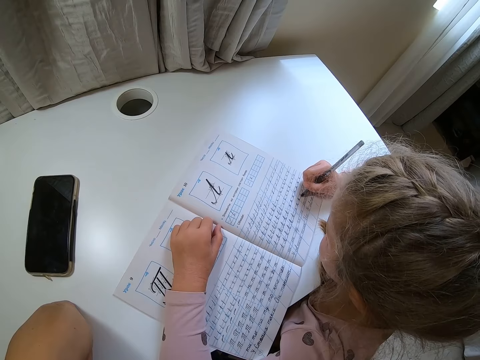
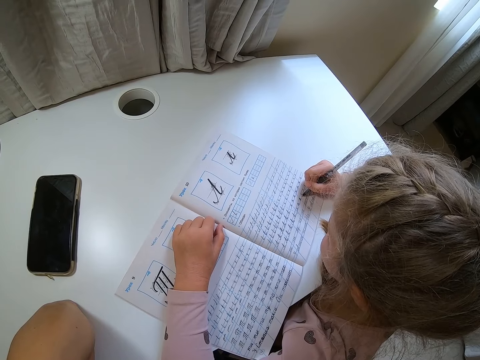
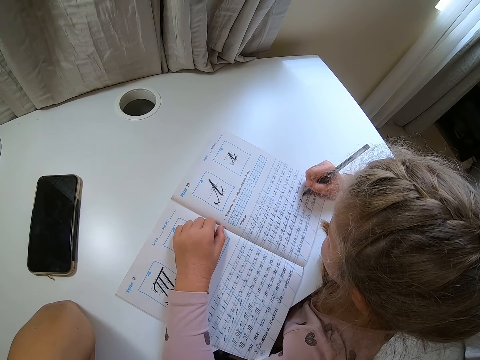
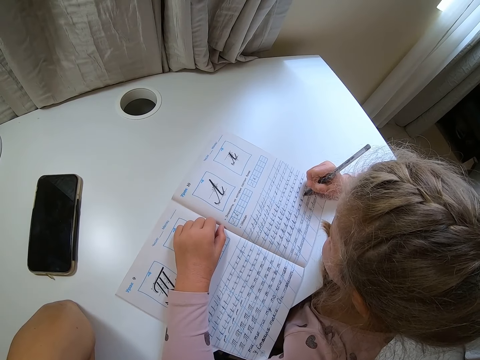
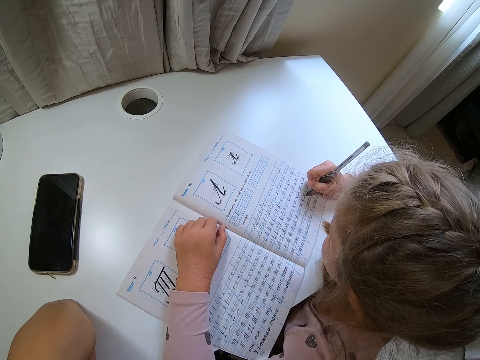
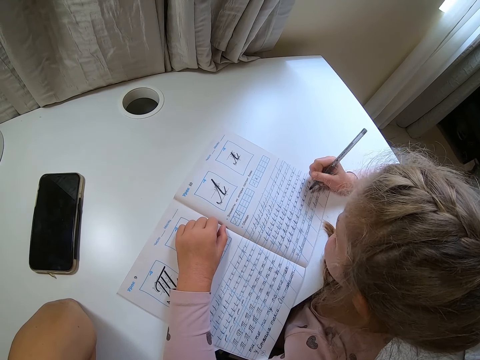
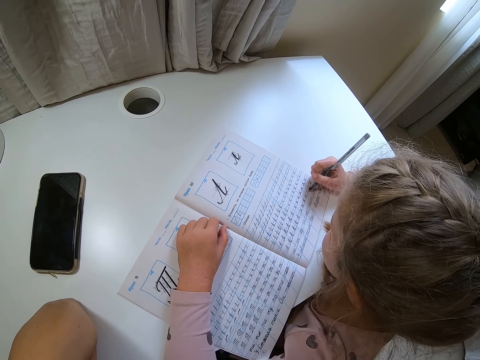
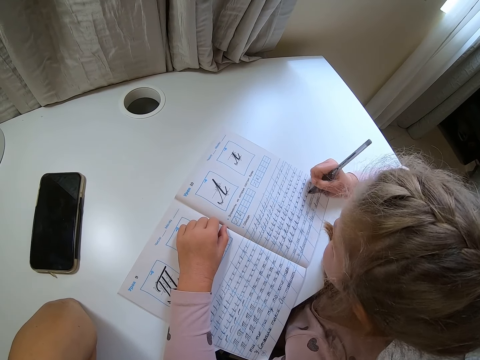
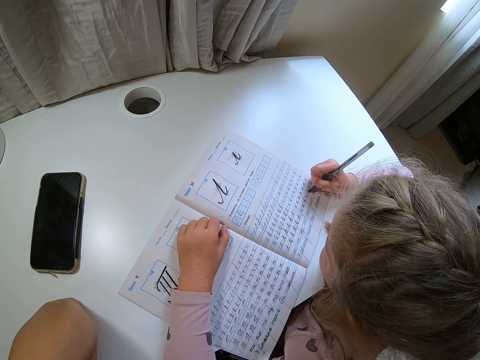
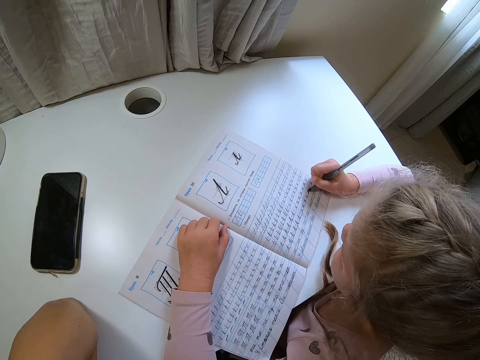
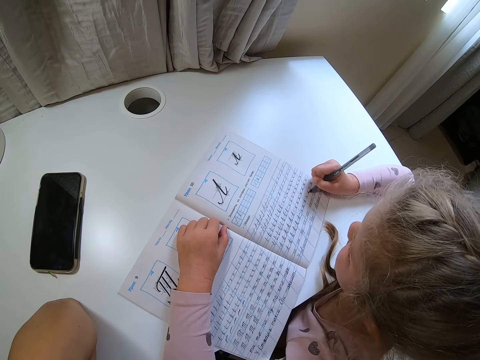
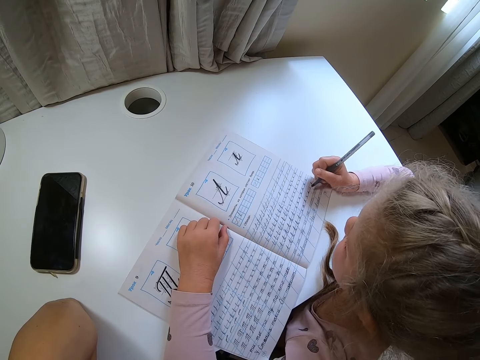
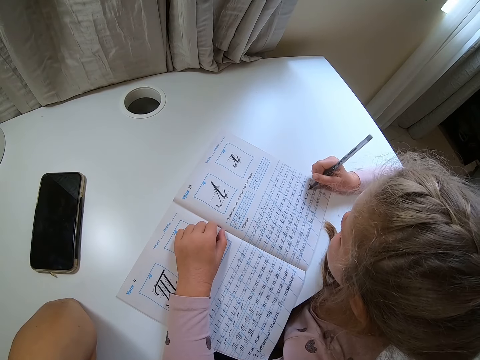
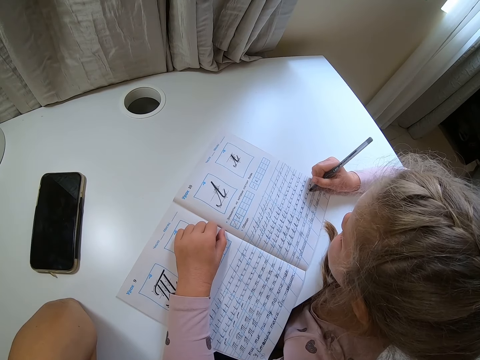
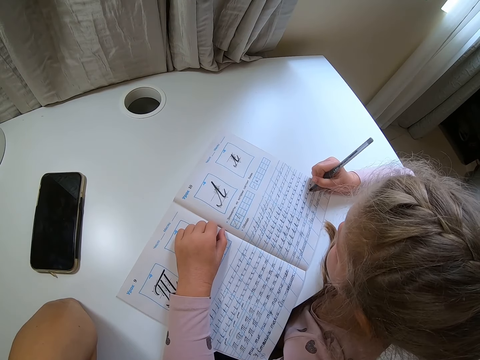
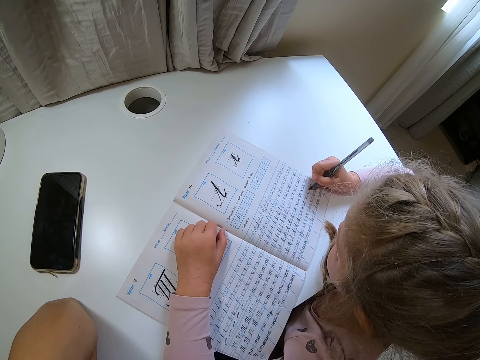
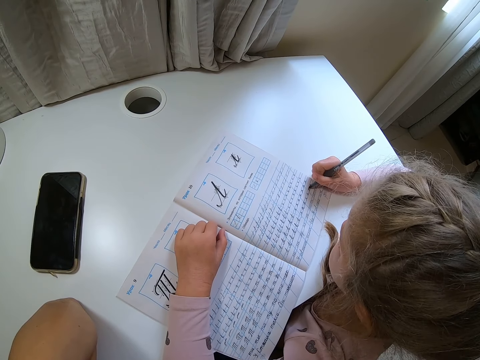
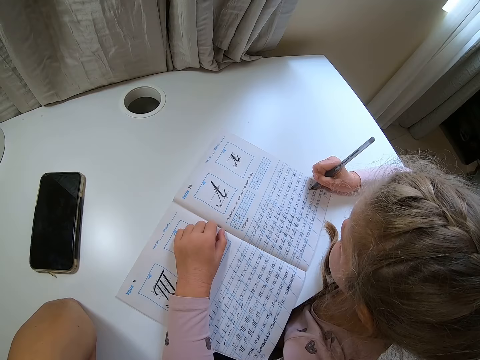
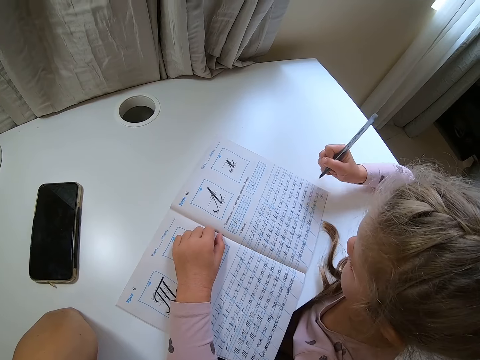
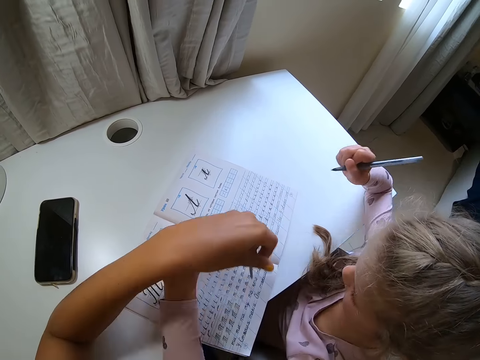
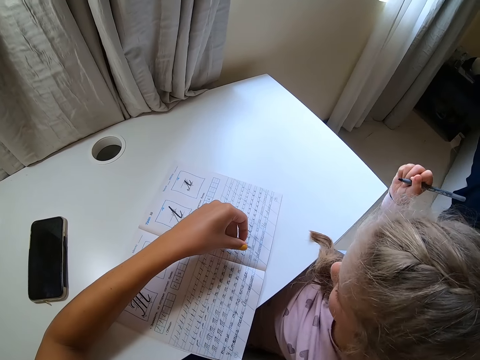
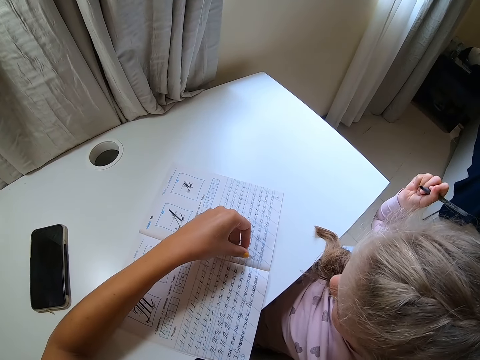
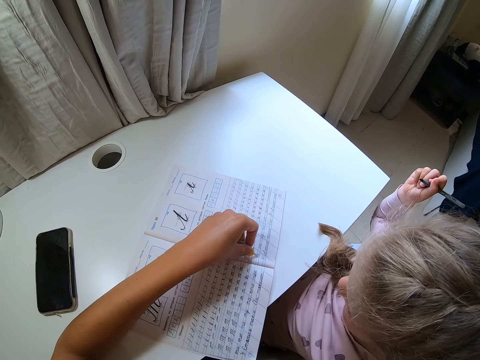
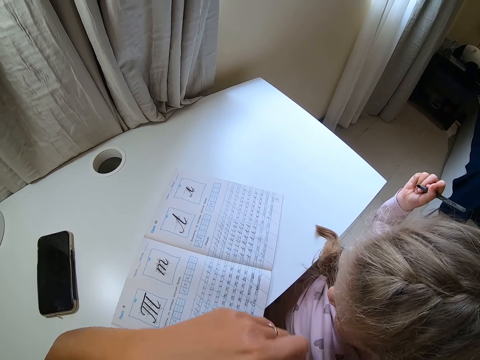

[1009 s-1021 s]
A child lifts a pen. The child moves the hand away. The camera wearer points at the book with a pen cap.

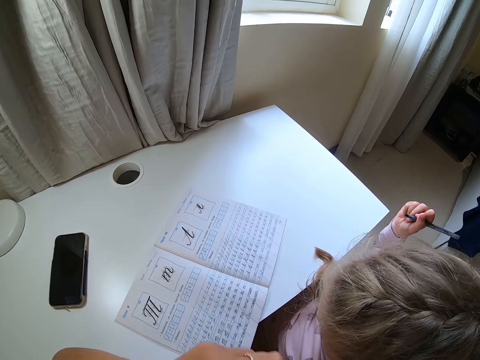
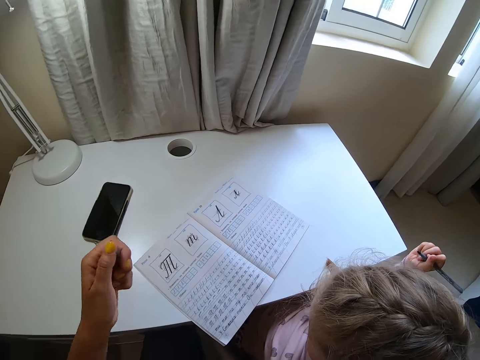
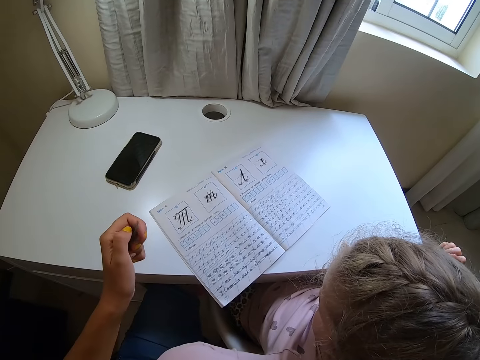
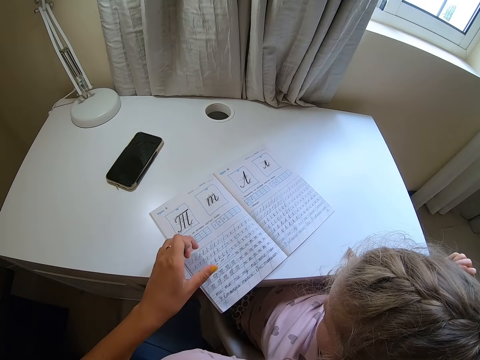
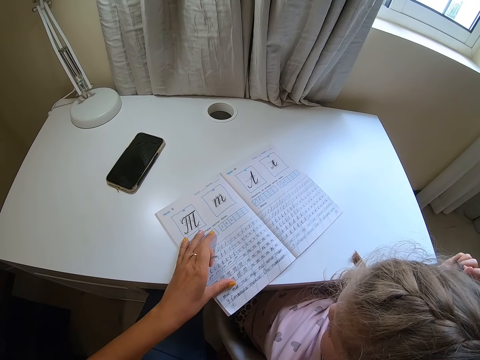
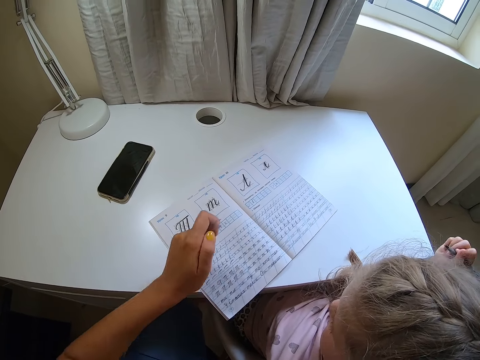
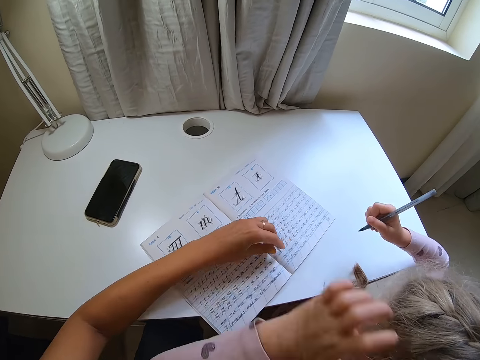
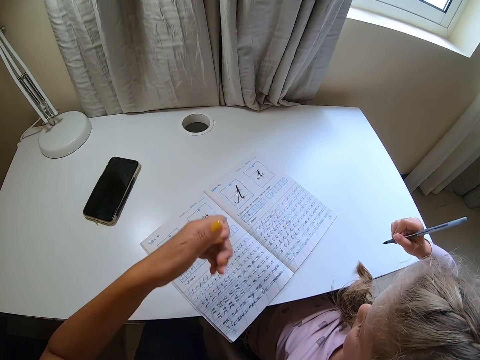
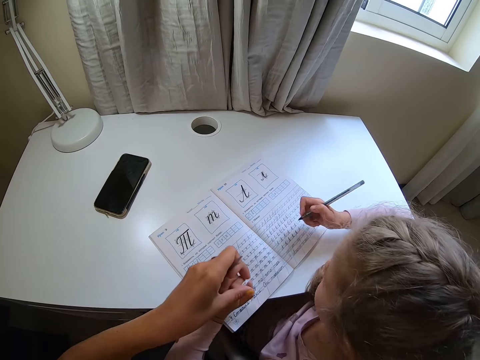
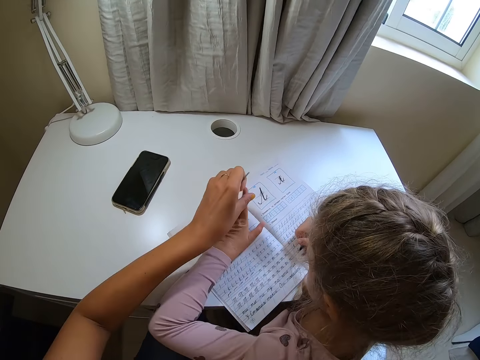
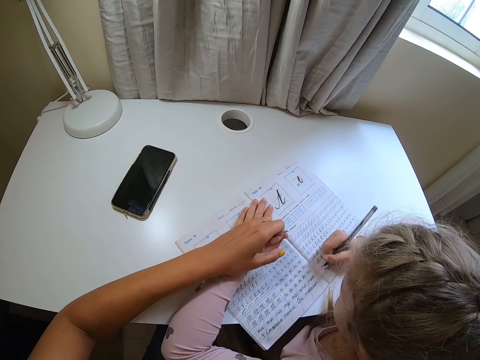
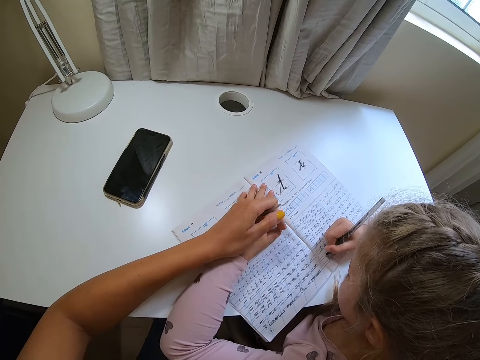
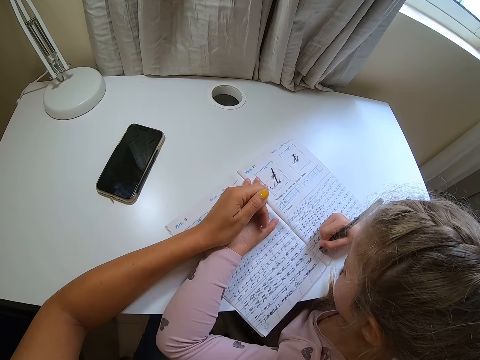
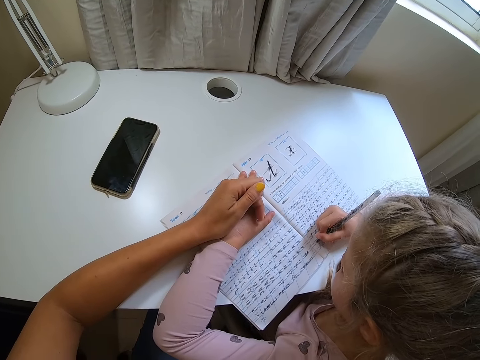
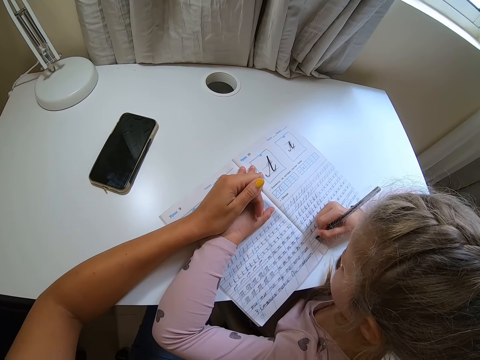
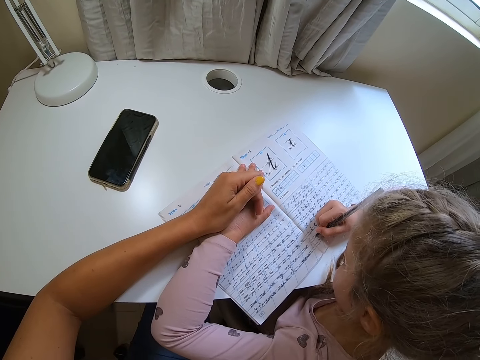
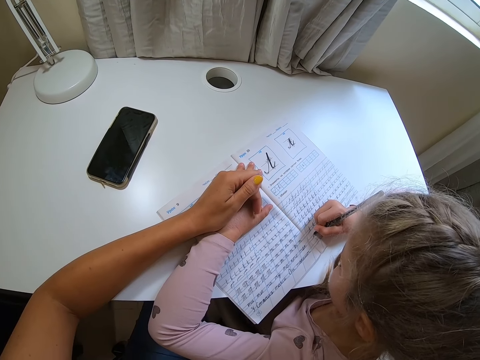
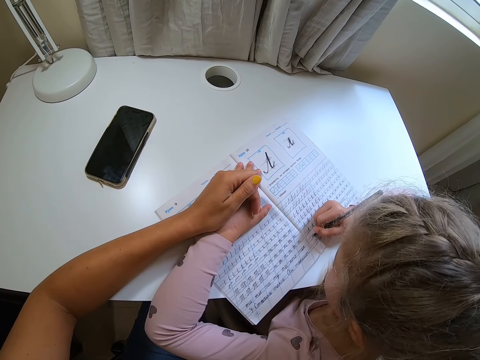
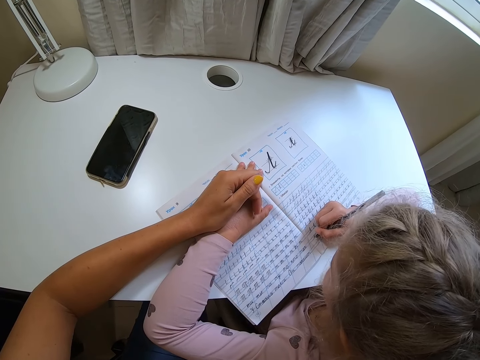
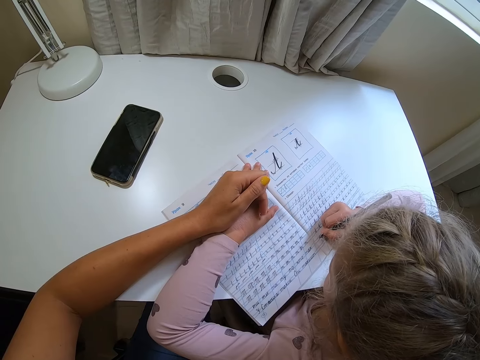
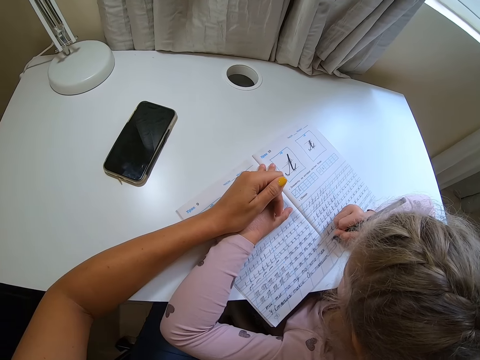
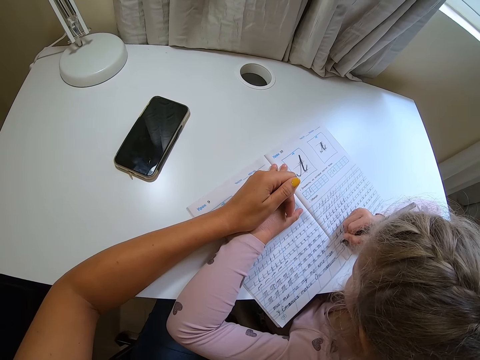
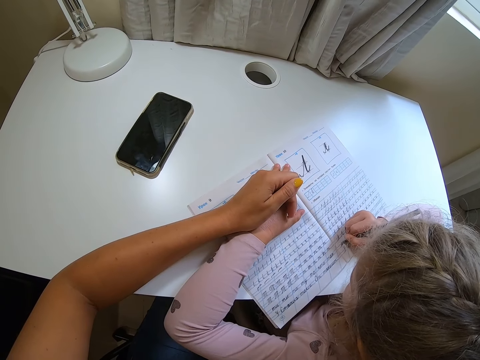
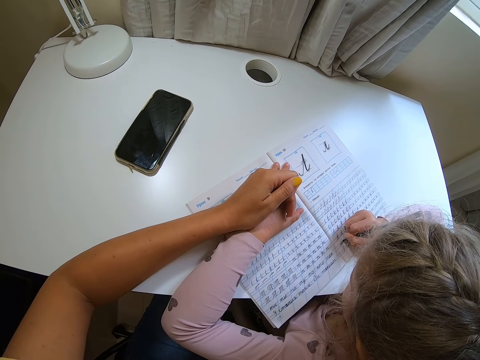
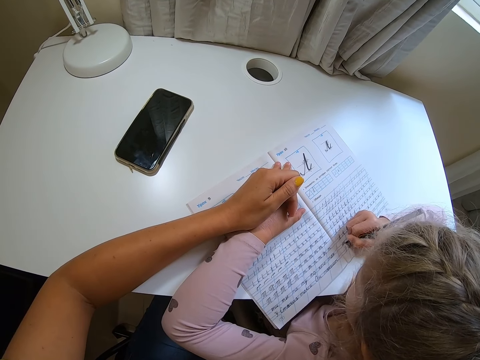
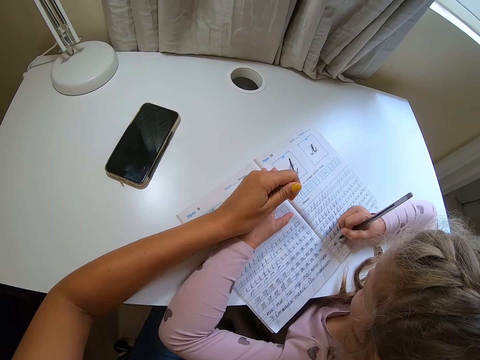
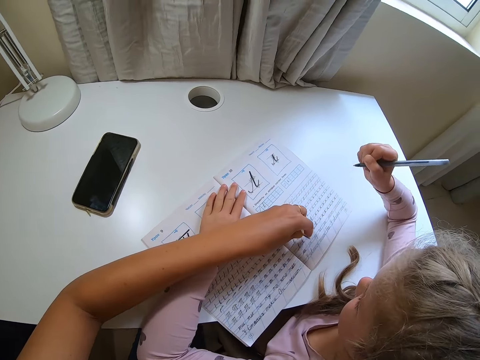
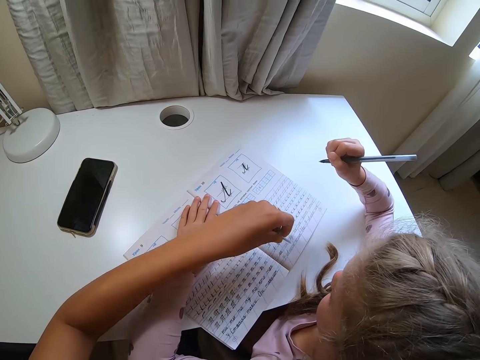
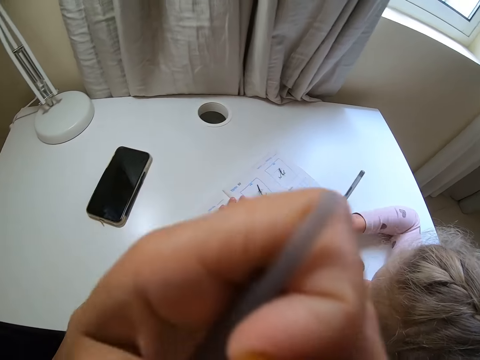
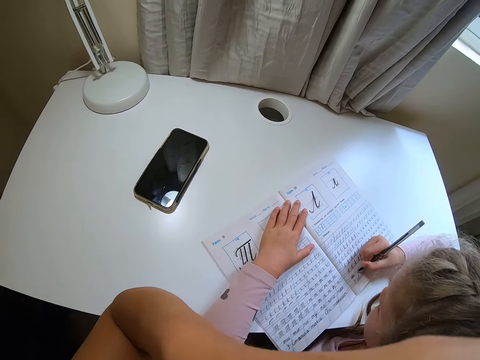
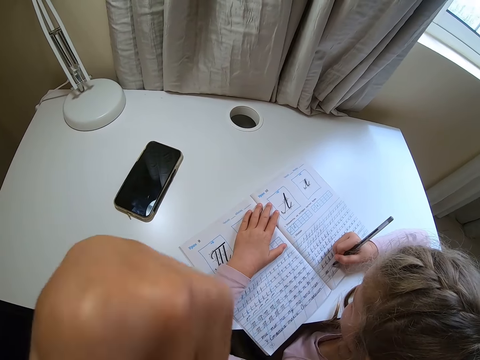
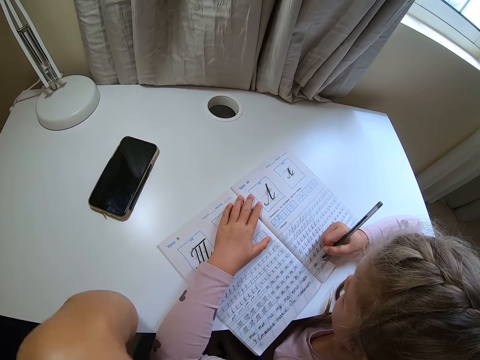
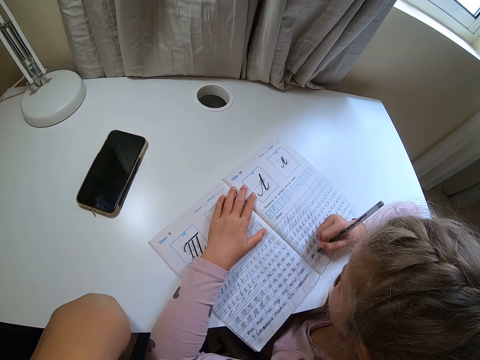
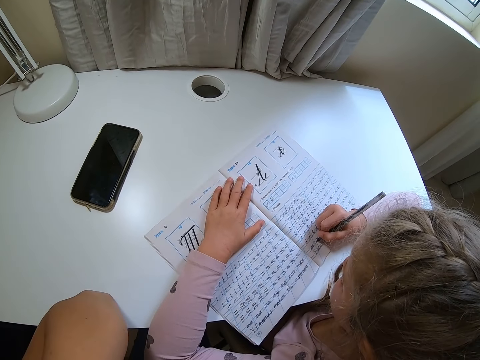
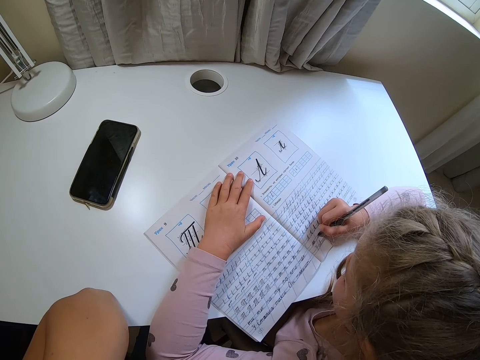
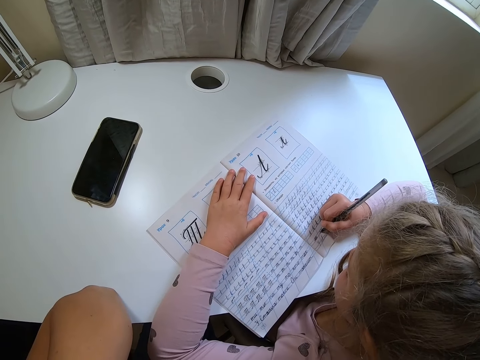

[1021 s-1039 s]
The camera wearer moves the hand away. They move a hand, adjust the book, and move a hand. A child moves a hand. The camera wearer holds the child's hand. The child puts a hand on the book and writes on the book with a pen. The camera wearer puts the child's hand on the book. The child holds the book. The camera wearer points at the book with a pen cap. The child lifts the pen. The camera wearer lifts the hand. The child writes on the book. The camera wearer moves a hand.
